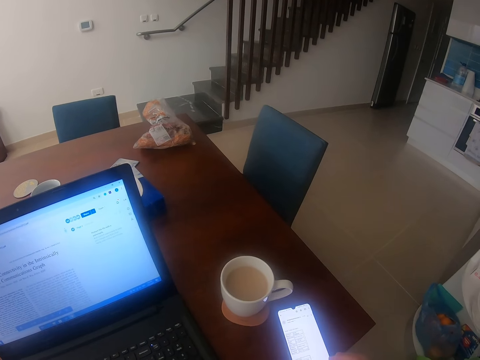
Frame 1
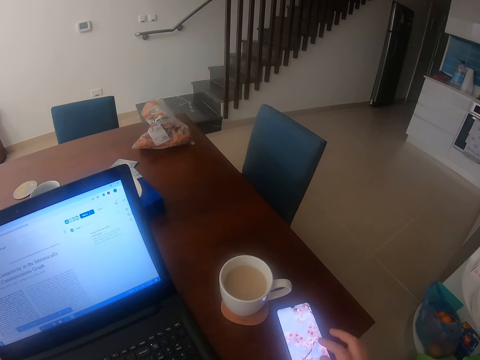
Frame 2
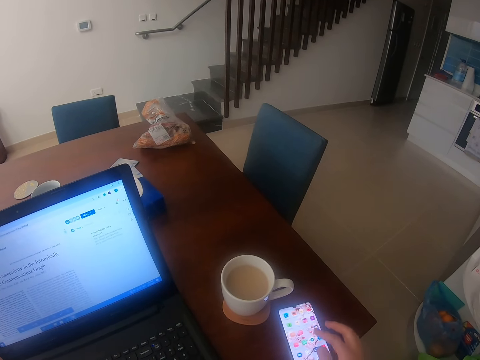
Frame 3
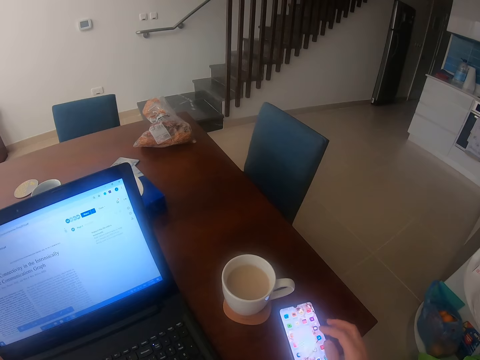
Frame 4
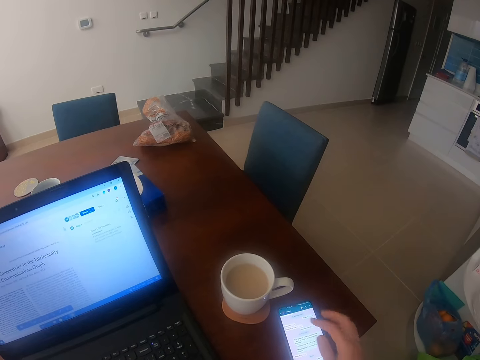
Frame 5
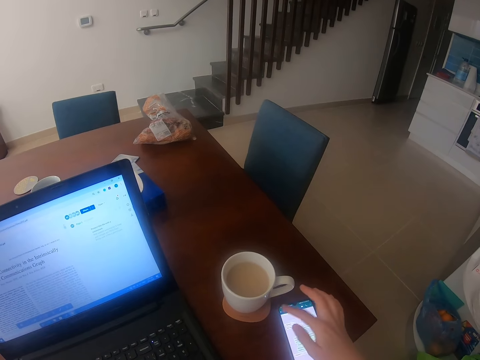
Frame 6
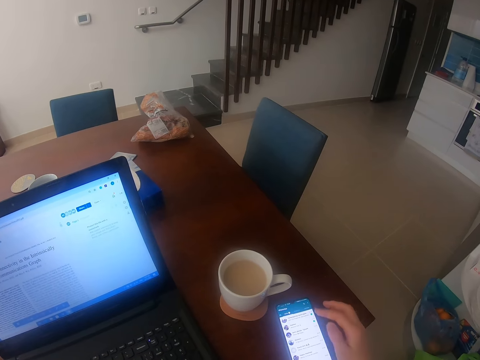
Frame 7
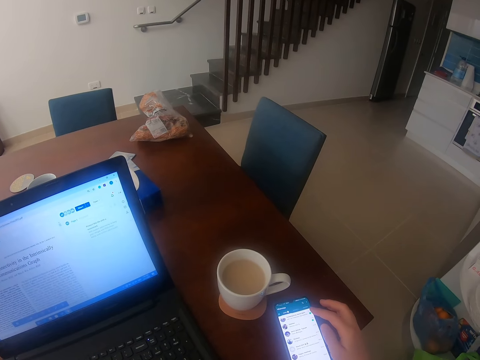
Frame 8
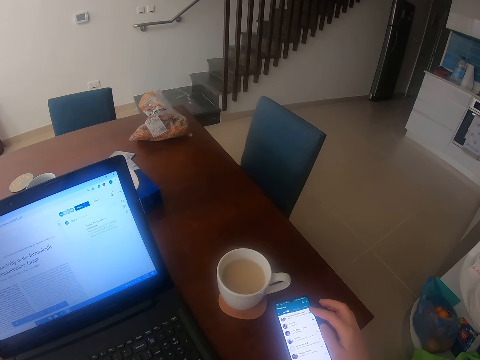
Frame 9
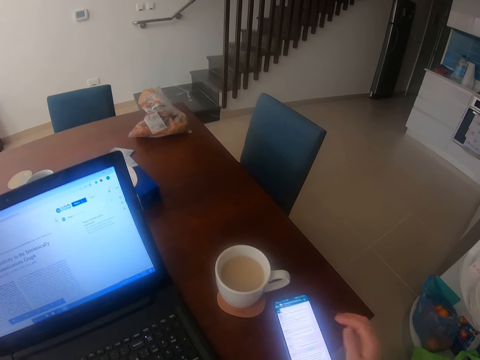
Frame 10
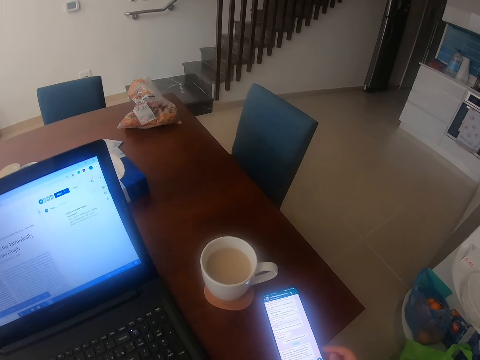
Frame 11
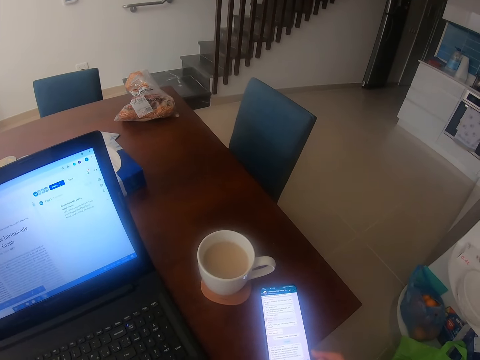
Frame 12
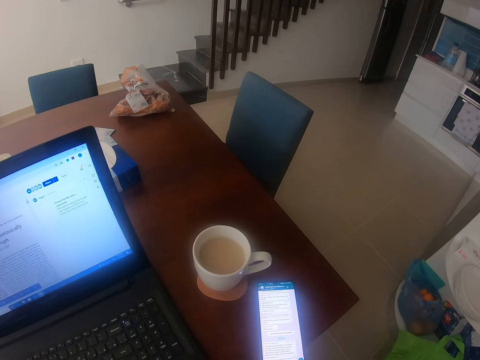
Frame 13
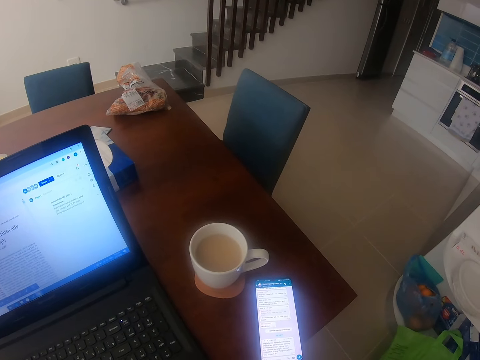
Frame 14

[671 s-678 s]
The camera wearer scrolls the phone.

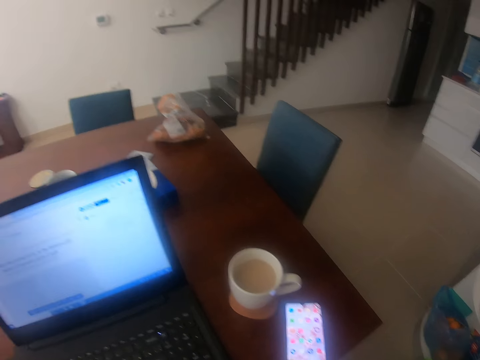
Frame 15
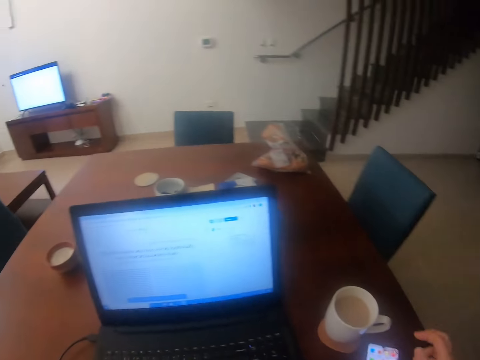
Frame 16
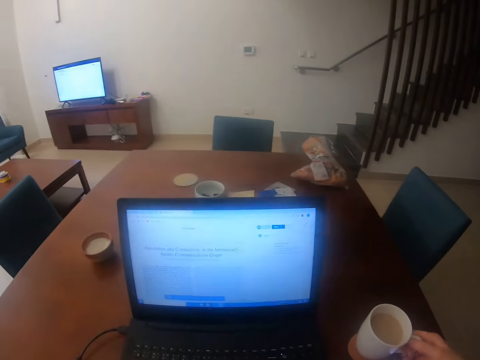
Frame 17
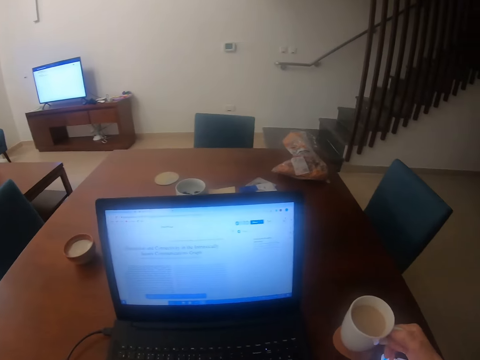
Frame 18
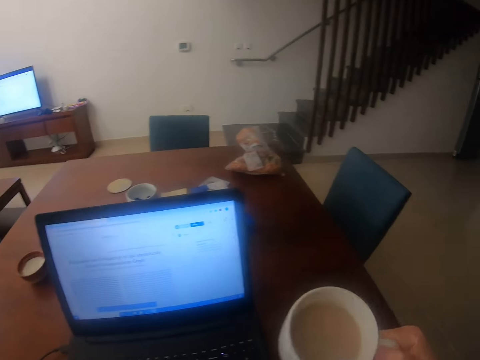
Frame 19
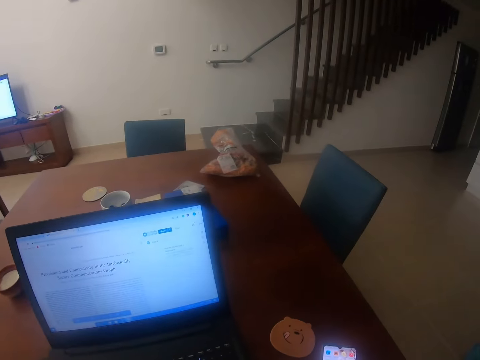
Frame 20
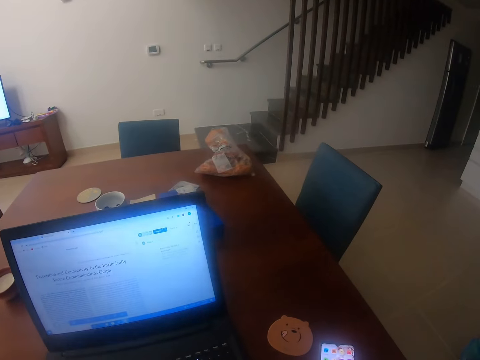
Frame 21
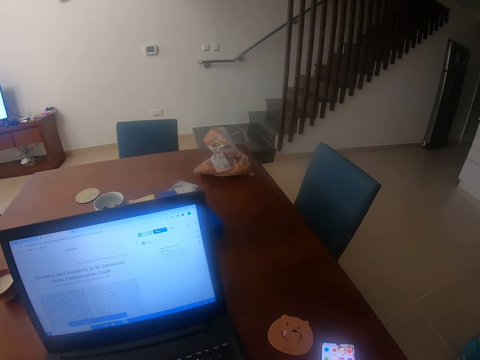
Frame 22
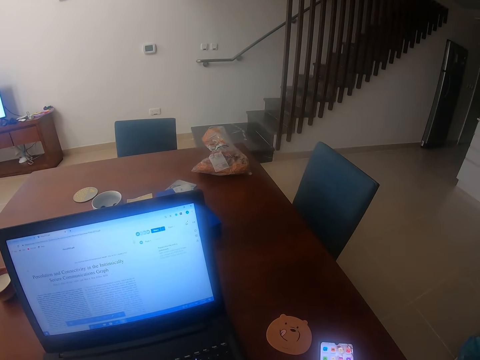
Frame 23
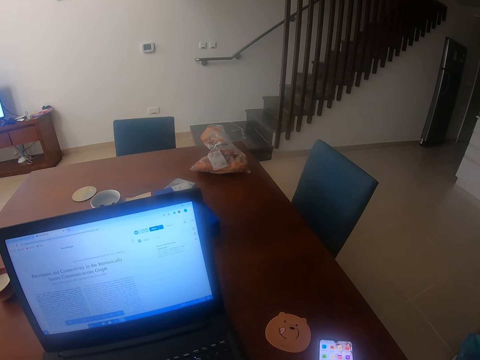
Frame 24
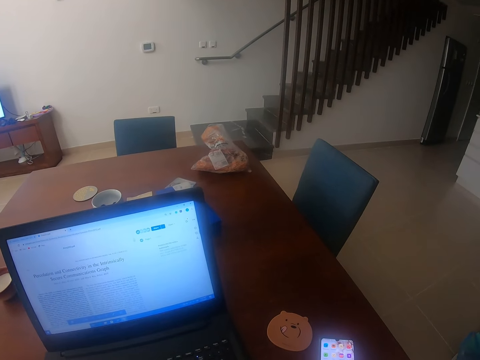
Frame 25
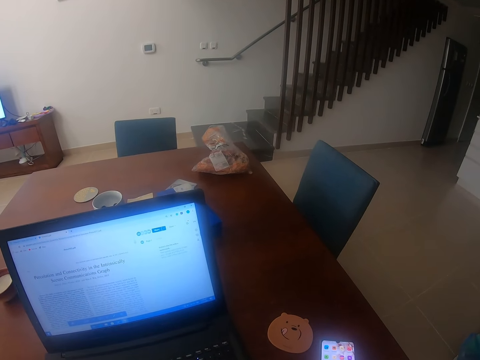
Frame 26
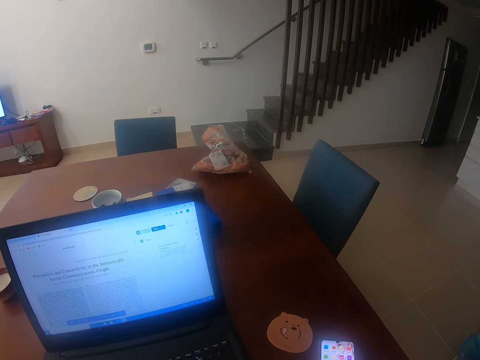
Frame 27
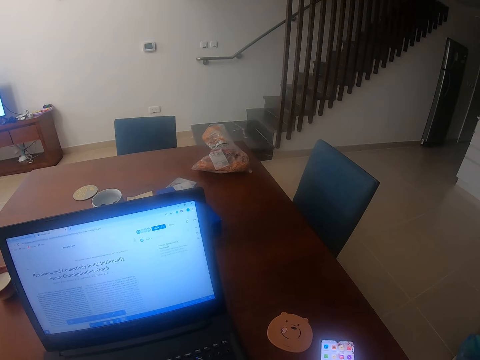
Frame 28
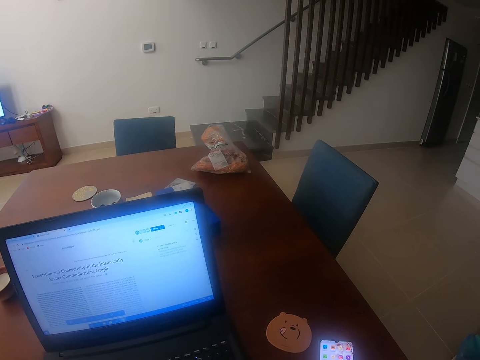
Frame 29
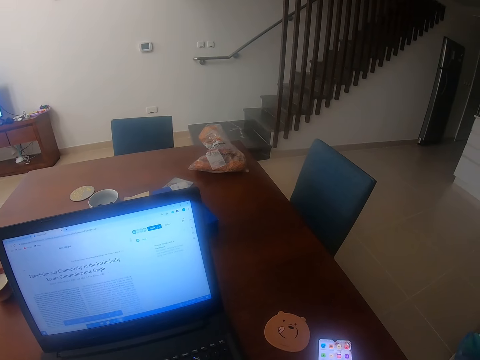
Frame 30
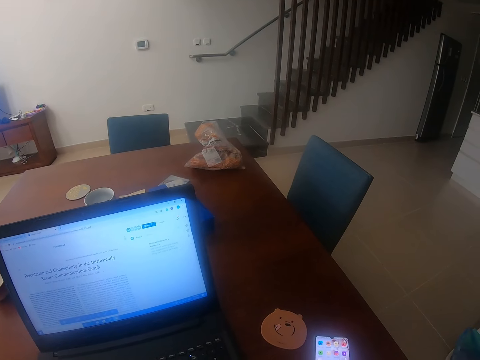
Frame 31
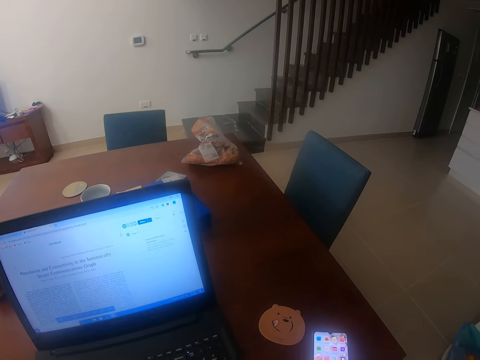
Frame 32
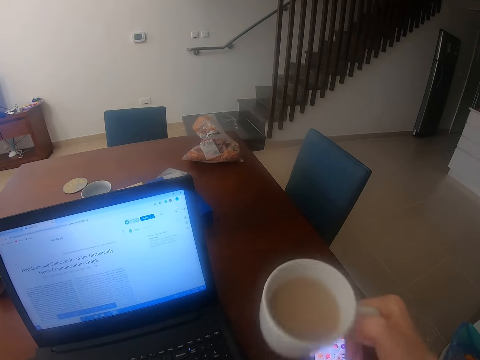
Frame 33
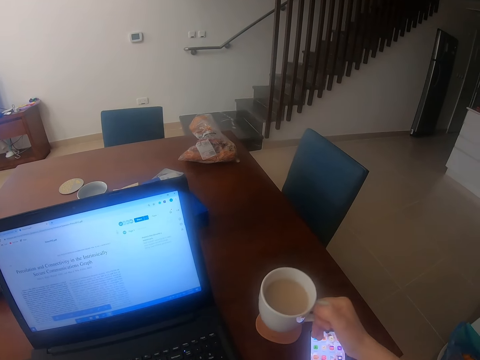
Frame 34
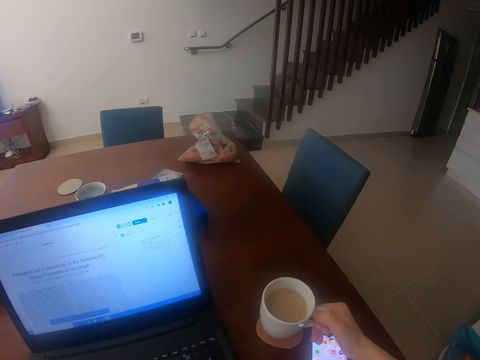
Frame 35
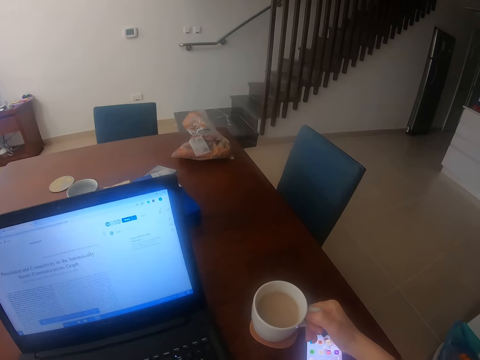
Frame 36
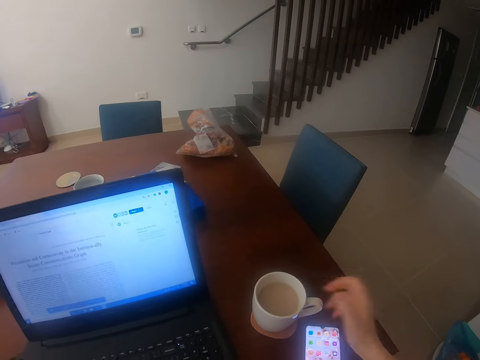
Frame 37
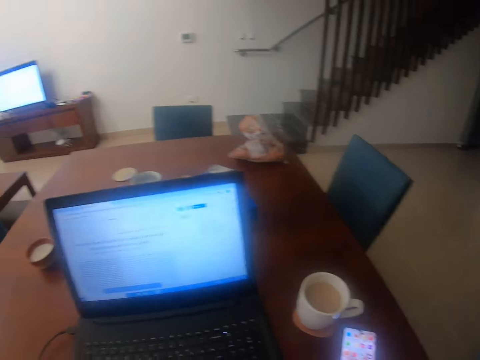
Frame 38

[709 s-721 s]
The camera wearer looks at the laptop. They pick the cup of tea on the saucer, drink the tea, and put the cup down on the saucer.

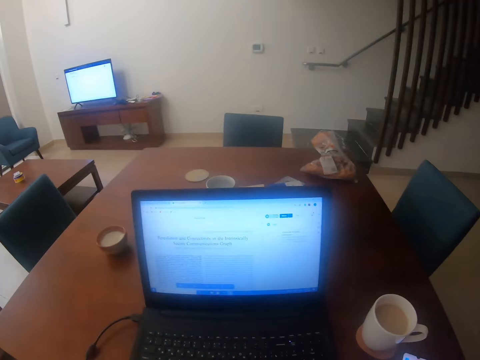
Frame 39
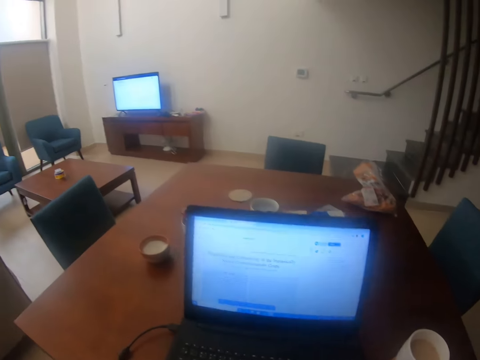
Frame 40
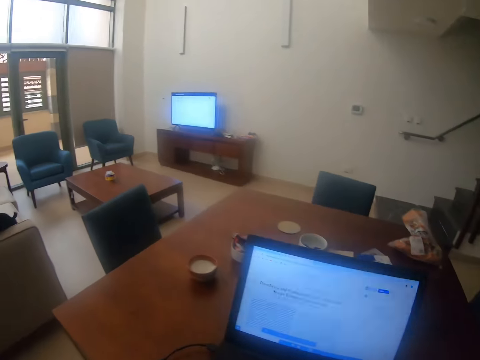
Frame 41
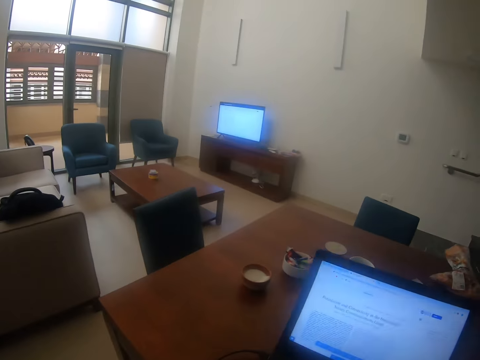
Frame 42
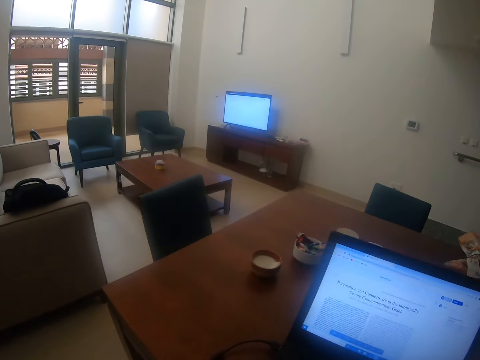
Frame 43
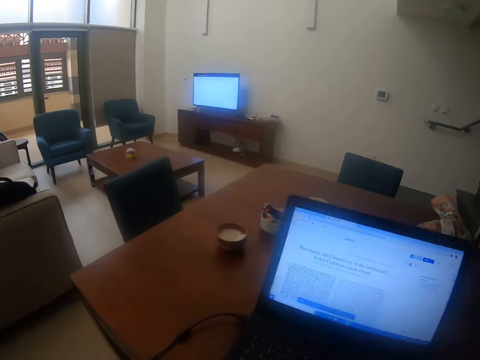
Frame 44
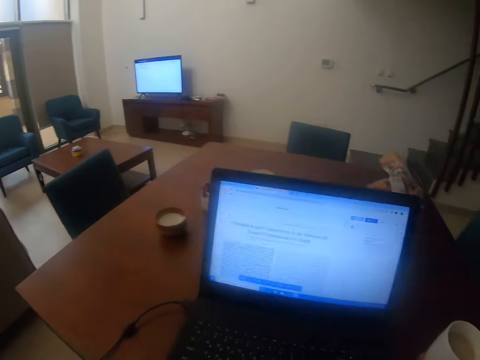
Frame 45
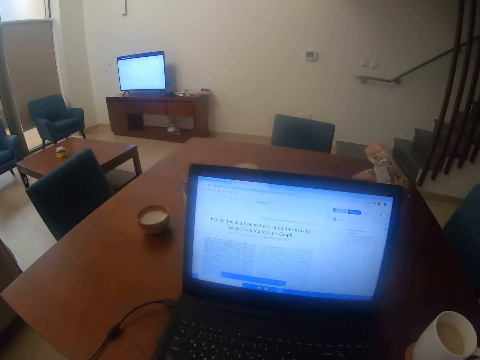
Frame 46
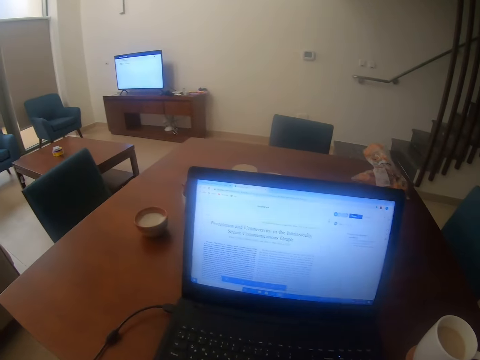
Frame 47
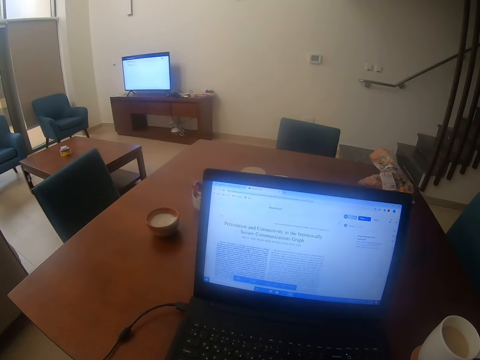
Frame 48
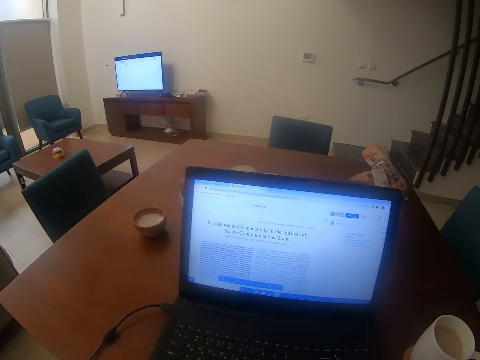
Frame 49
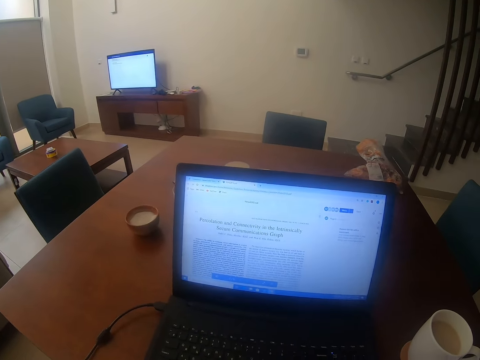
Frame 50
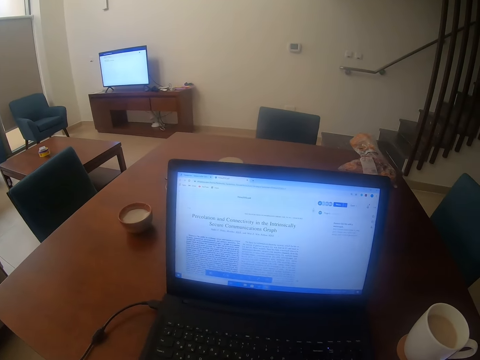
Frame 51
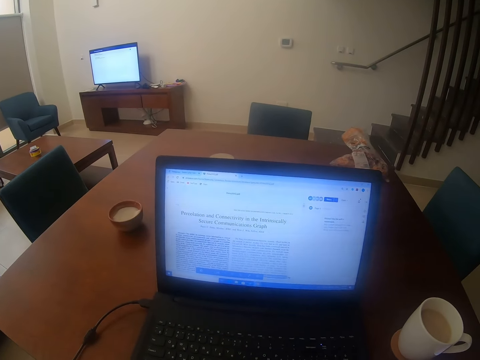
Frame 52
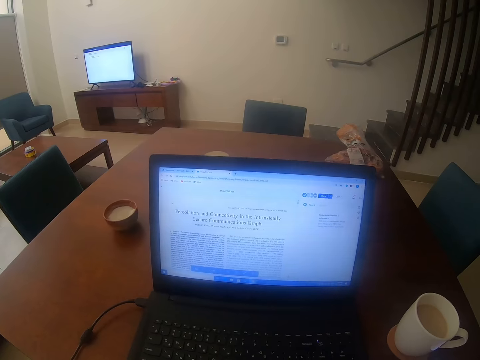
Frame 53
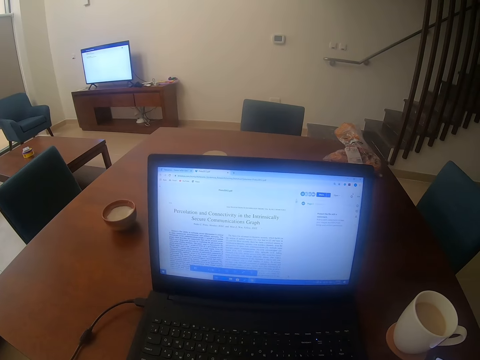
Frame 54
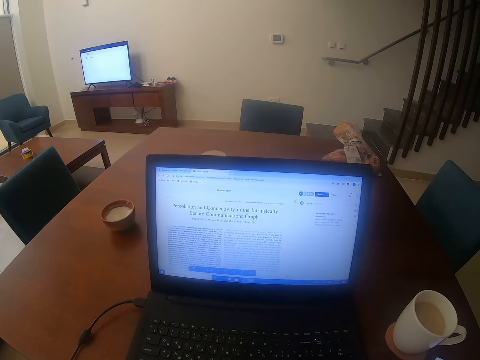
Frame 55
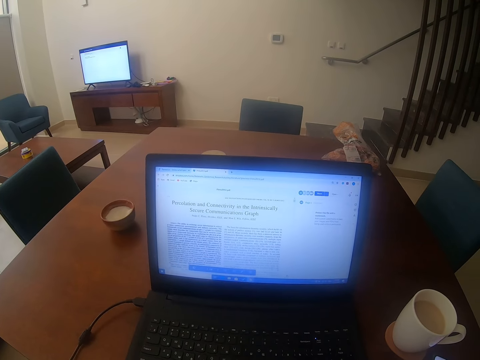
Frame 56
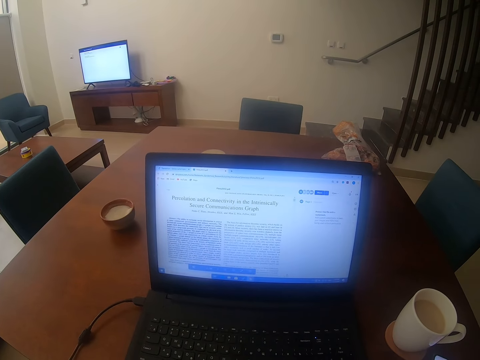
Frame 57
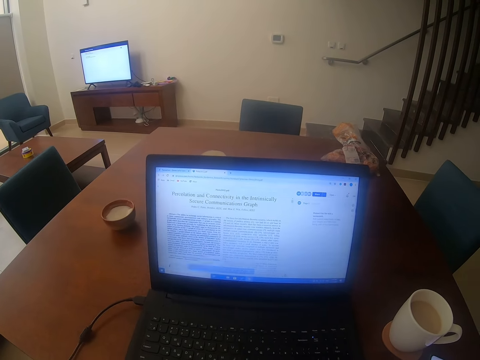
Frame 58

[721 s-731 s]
The camera wearer looks around. They use the laptop.
